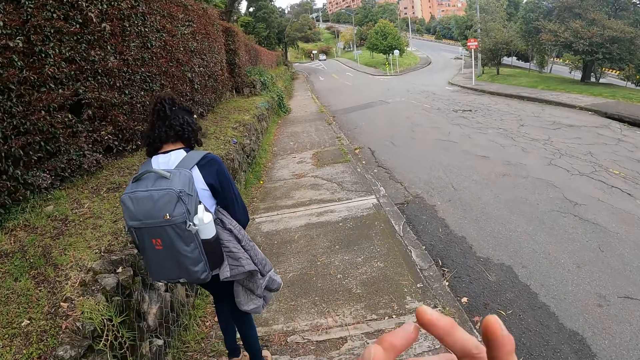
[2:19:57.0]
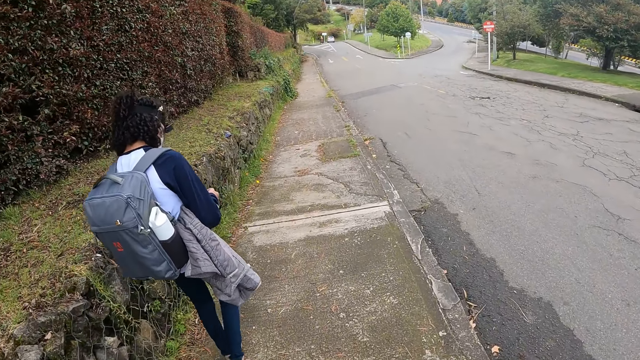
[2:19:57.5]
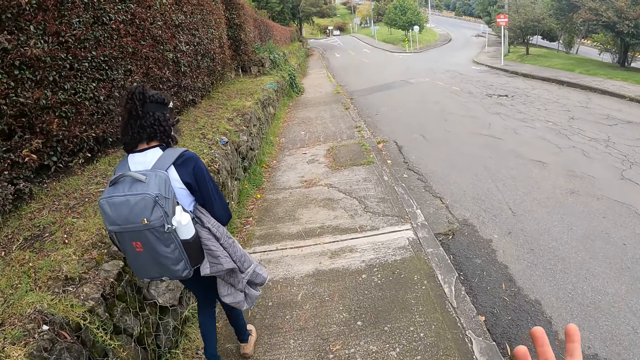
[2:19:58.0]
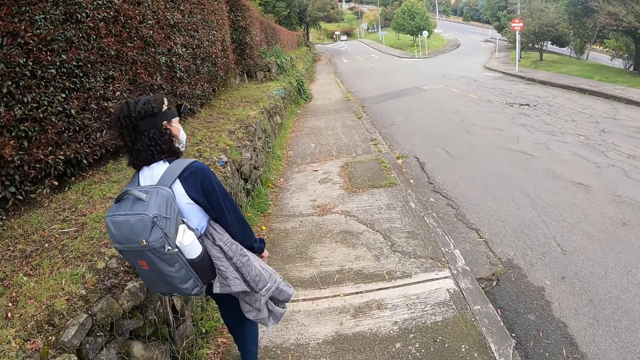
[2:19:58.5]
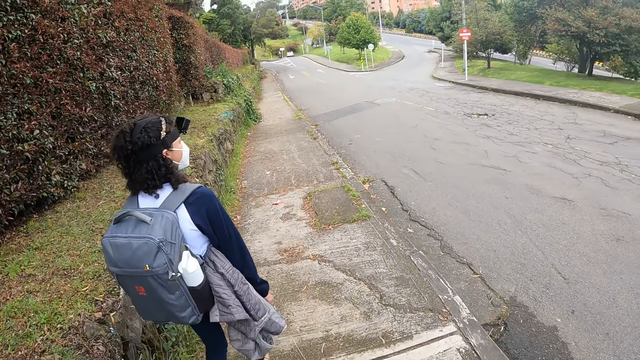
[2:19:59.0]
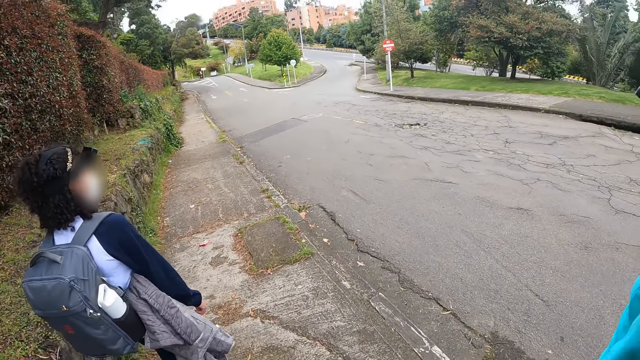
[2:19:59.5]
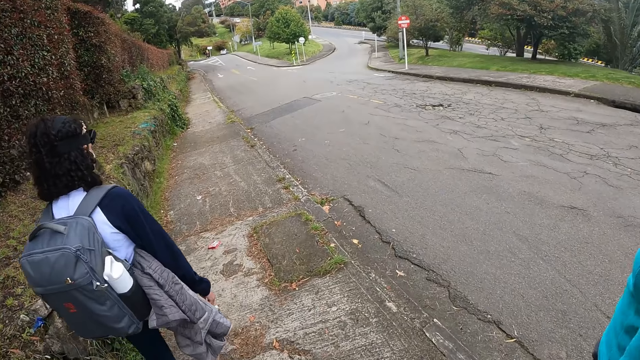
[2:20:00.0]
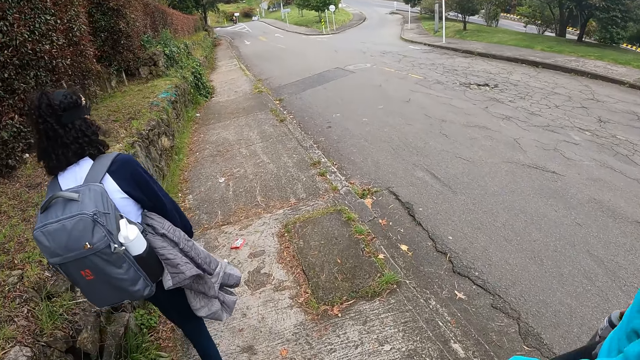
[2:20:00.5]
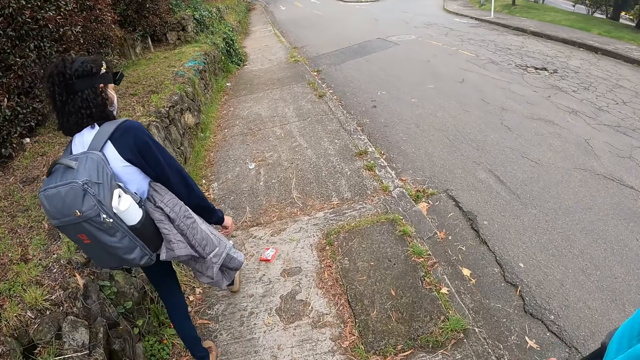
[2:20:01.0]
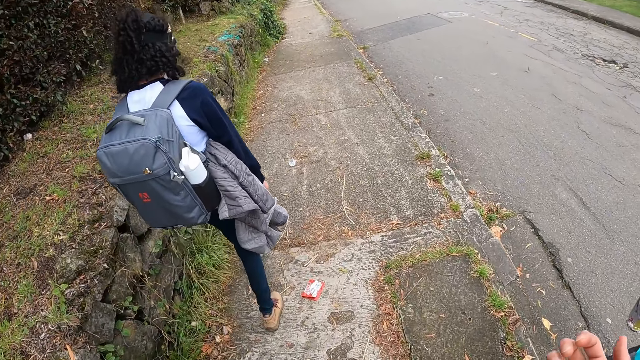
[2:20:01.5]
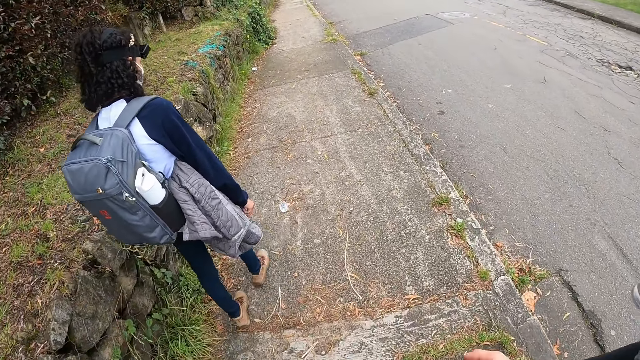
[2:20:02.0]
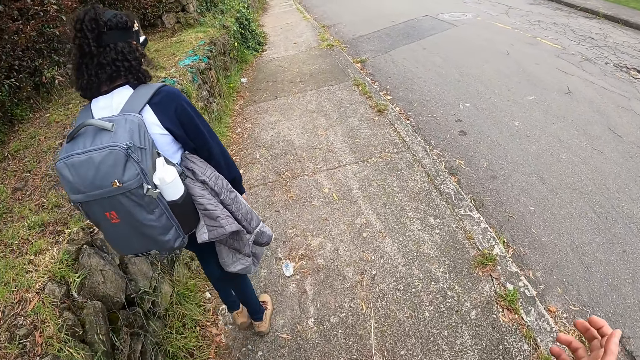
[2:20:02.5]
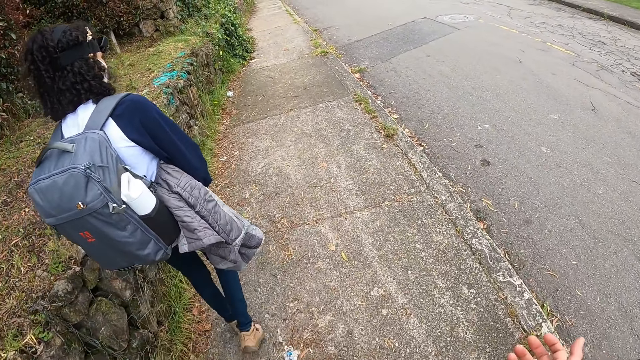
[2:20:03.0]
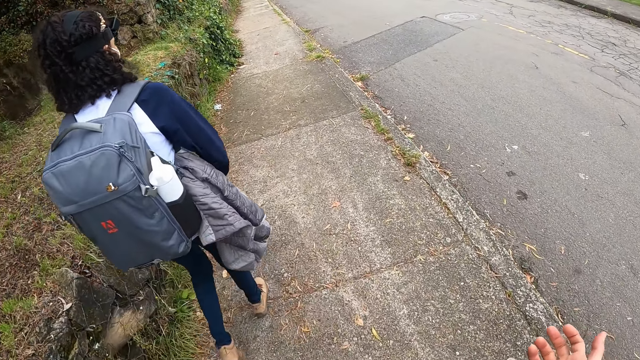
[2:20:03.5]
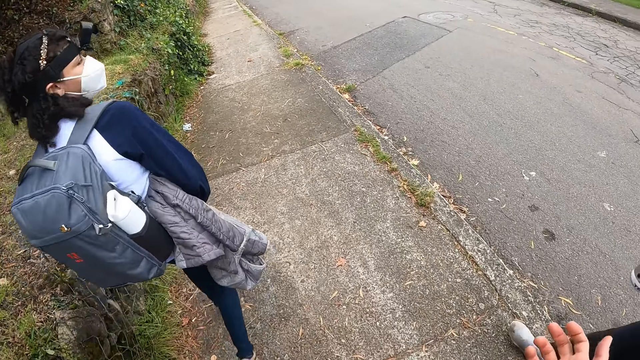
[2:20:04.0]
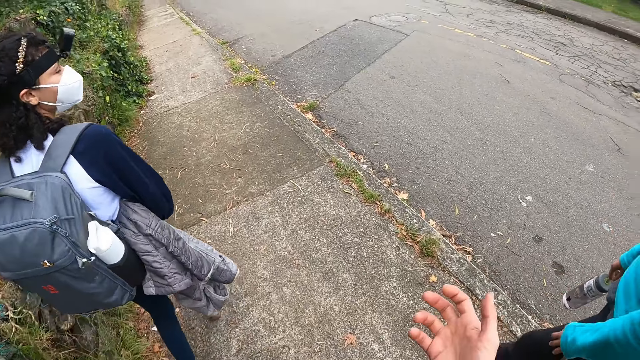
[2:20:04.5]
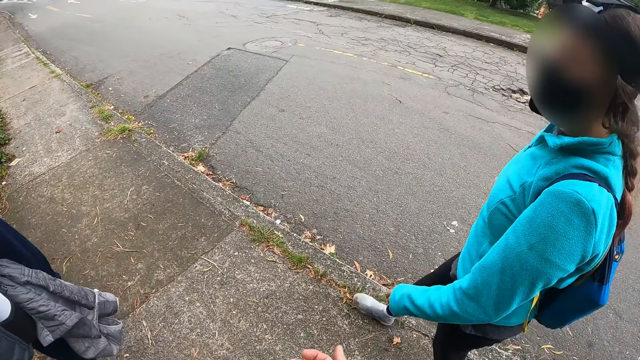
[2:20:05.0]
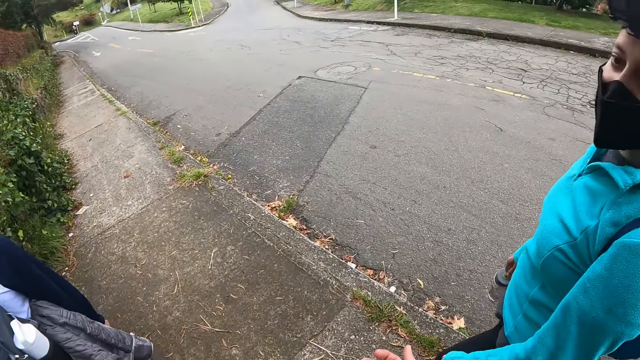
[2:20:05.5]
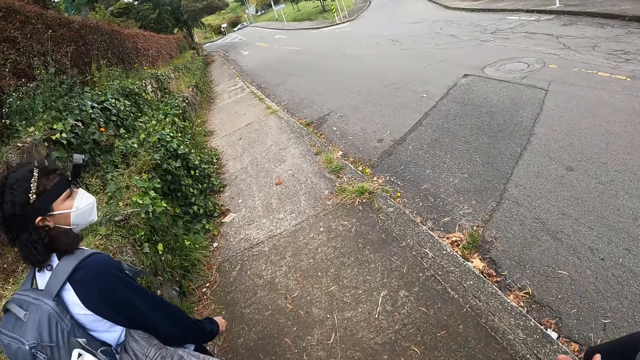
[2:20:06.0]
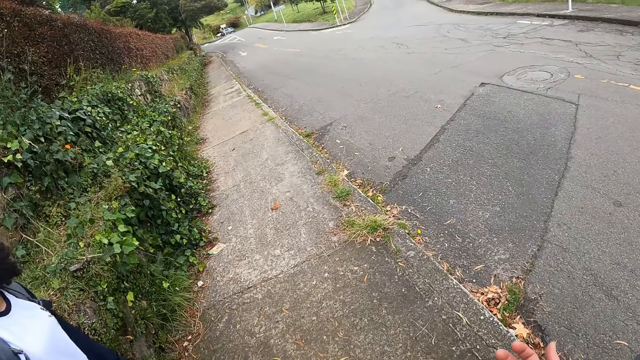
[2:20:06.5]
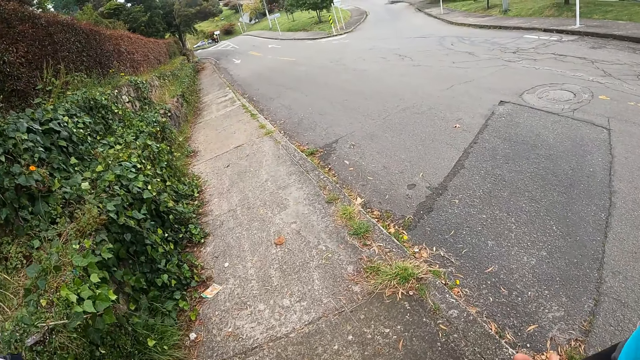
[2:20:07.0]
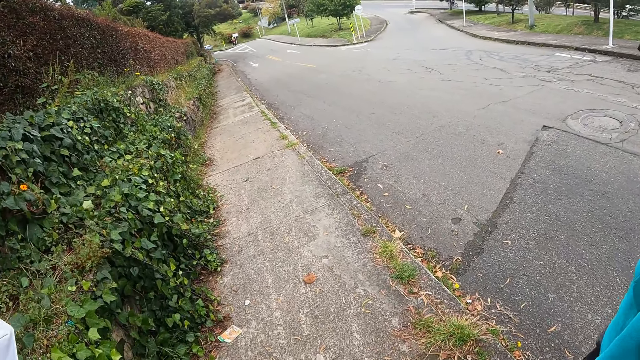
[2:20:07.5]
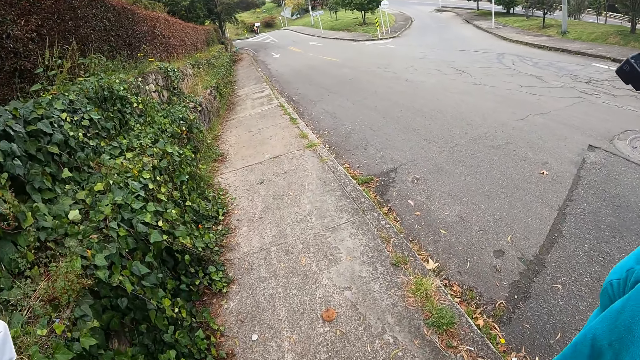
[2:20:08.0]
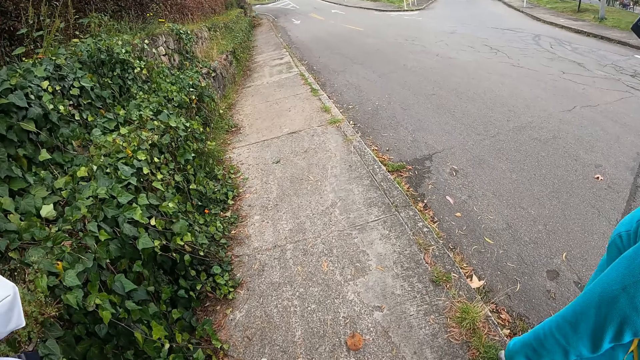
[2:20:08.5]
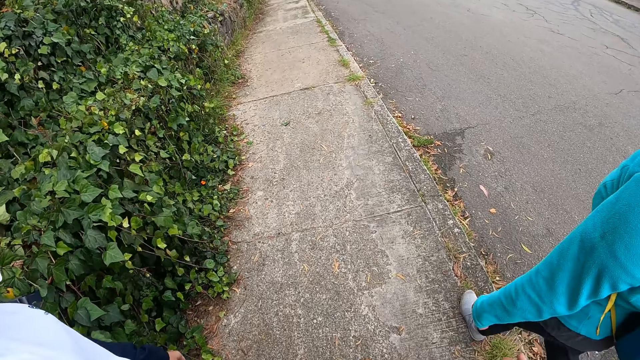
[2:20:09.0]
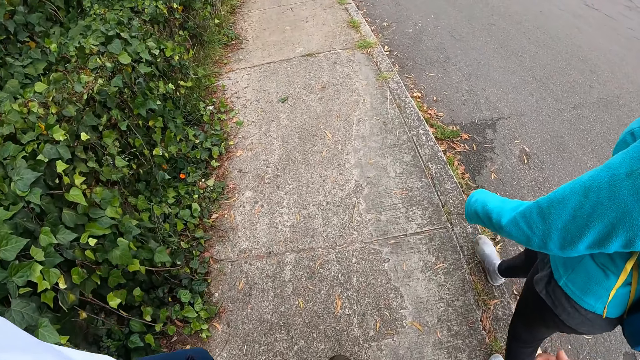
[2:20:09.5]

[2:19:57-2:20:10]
The camera wearer moves the hands and walks on the roadside. They interact with another woman and the lady.

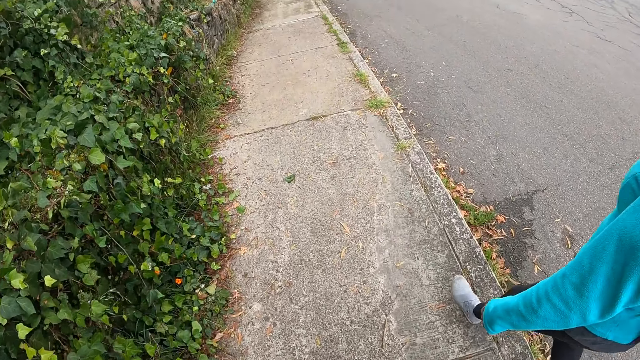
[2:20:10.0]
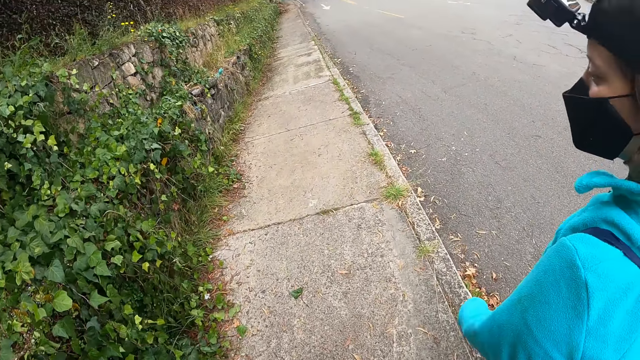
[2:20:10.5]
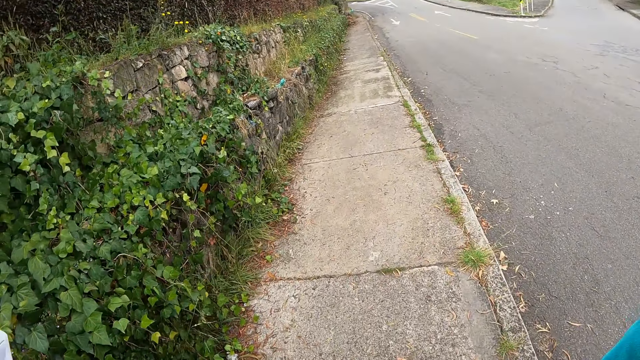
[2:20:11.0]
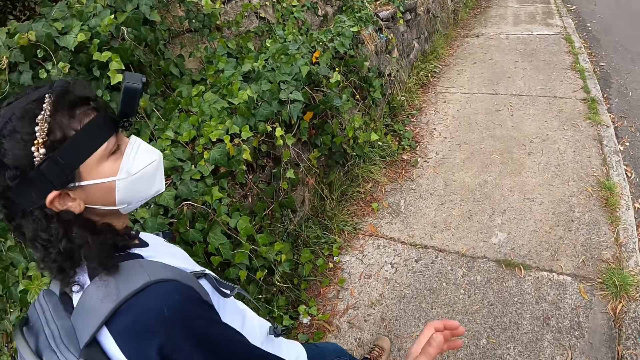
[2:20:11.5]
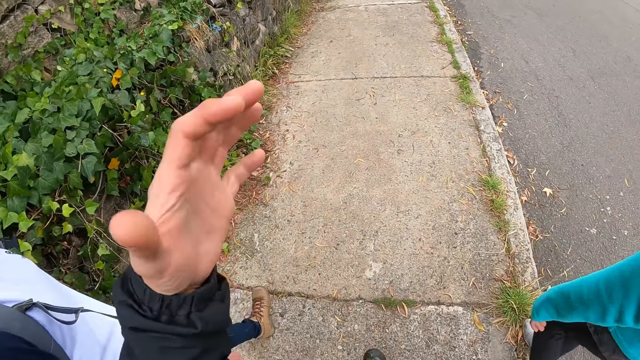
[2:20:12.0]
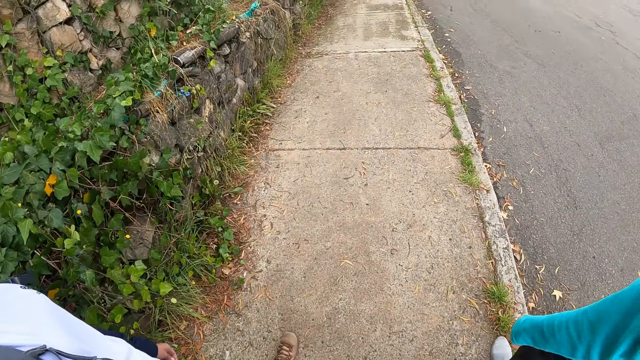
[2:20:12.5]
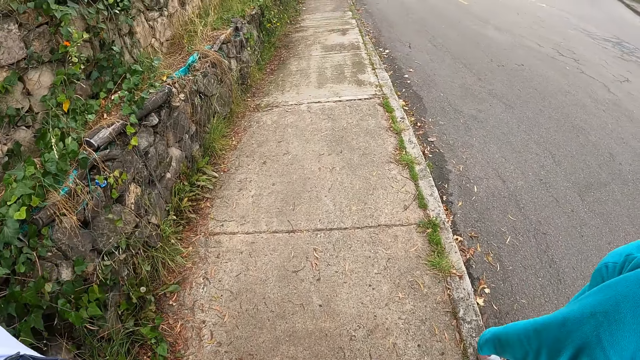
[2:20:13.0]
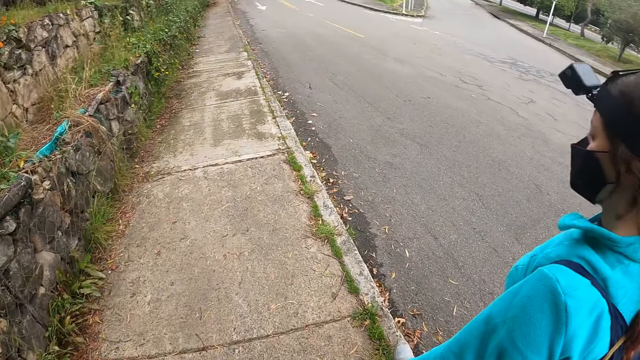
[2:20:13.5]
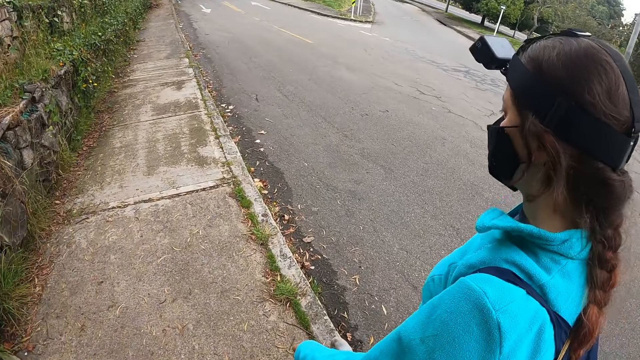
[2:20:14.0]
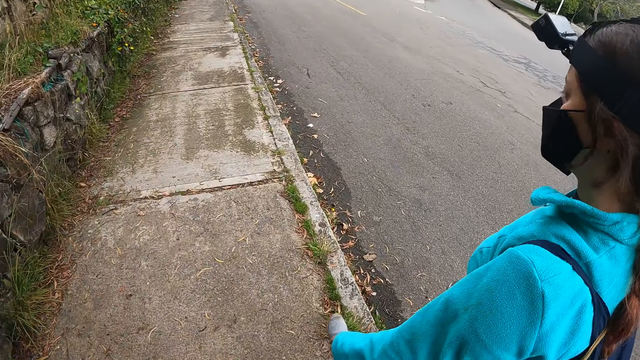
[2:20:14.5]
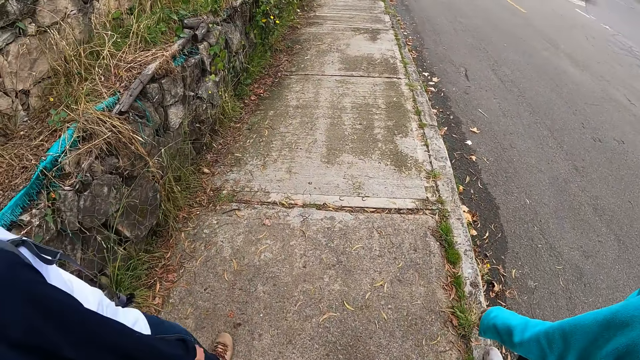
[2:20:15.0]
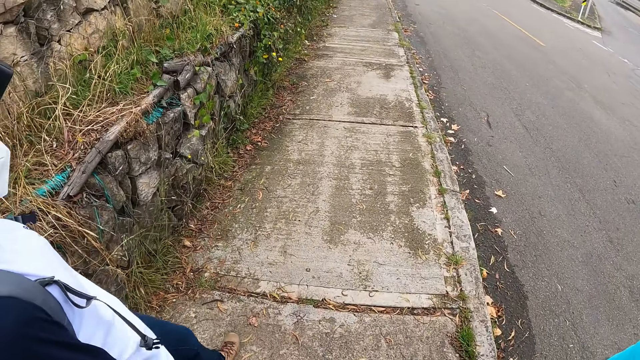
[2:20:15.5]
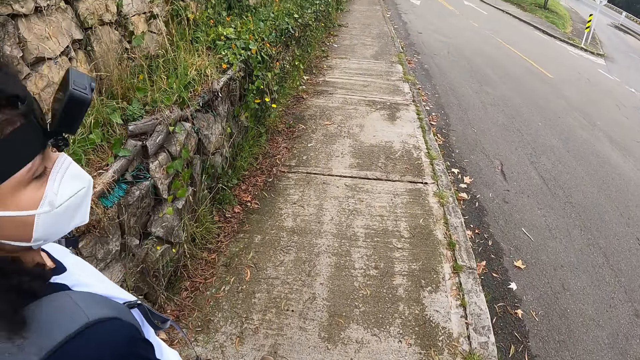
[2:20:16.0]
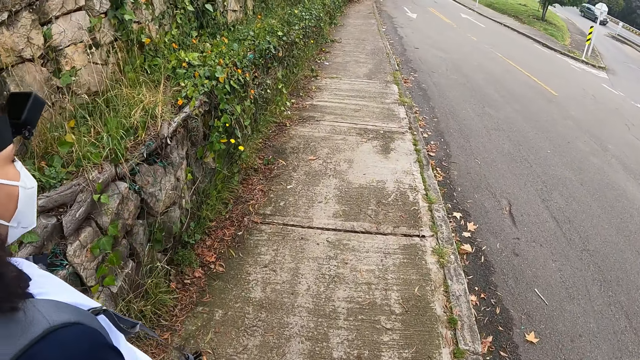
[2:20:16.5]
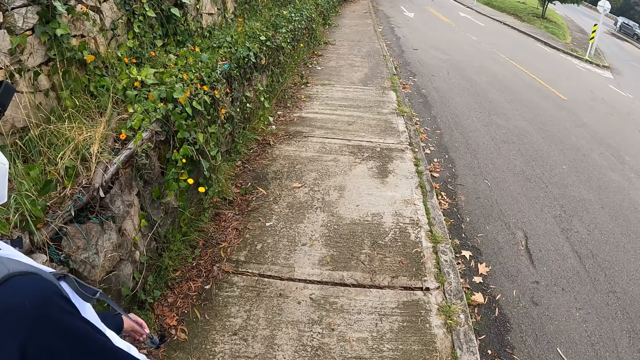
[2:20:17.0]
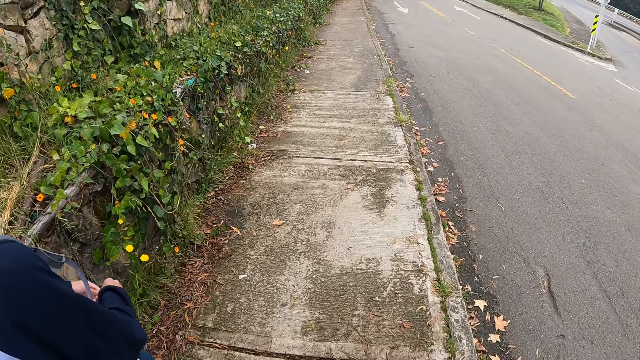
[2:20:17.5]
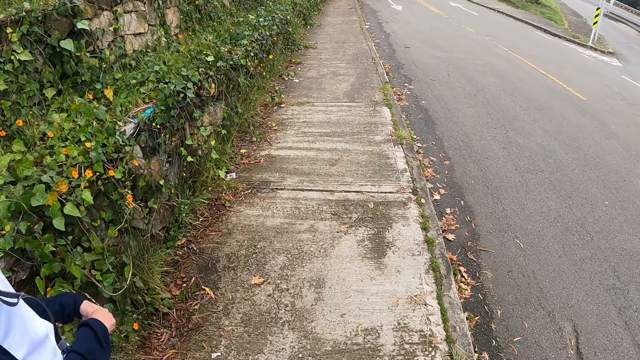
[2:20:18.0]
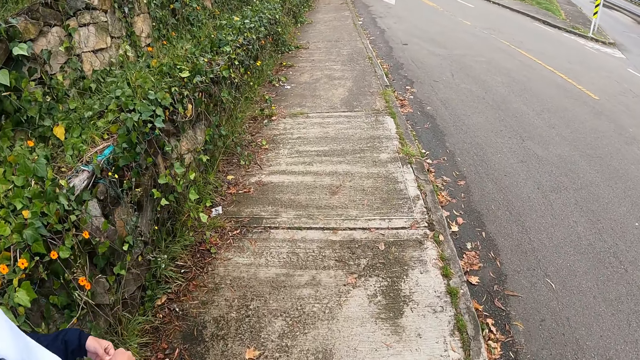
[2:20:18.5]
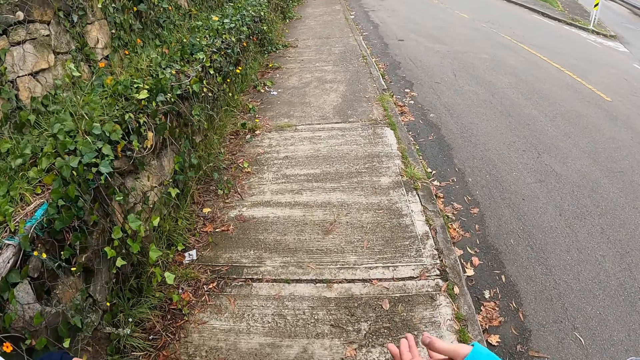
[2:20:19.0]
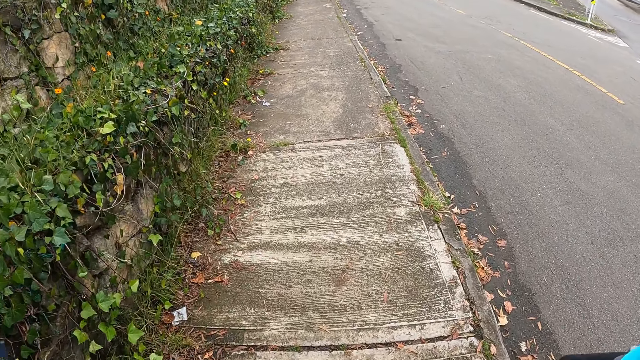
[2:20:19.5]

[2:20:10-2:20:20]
The camera wearer moves the hands and walks on the roadside.
